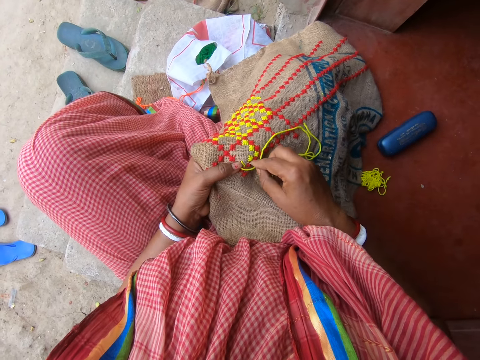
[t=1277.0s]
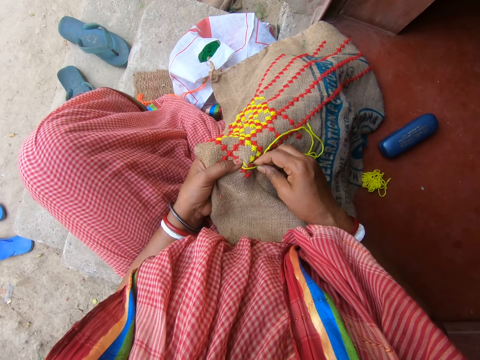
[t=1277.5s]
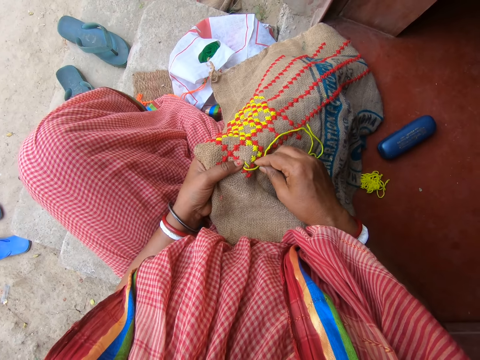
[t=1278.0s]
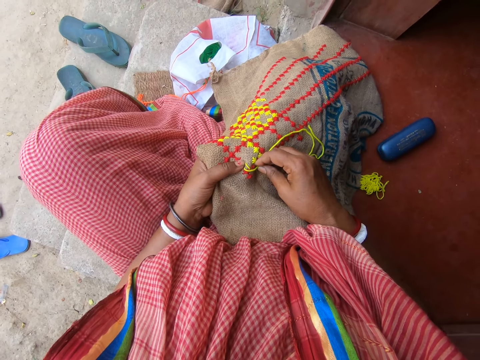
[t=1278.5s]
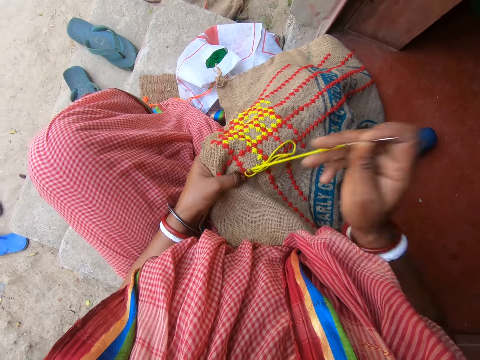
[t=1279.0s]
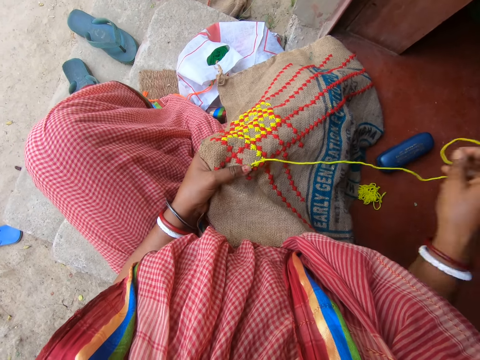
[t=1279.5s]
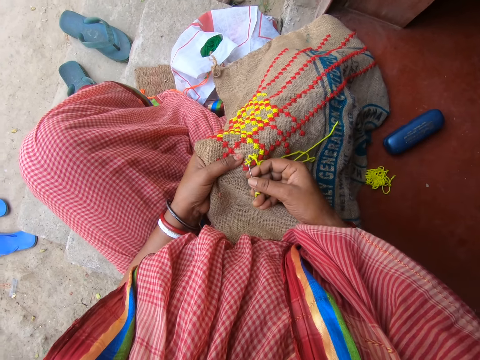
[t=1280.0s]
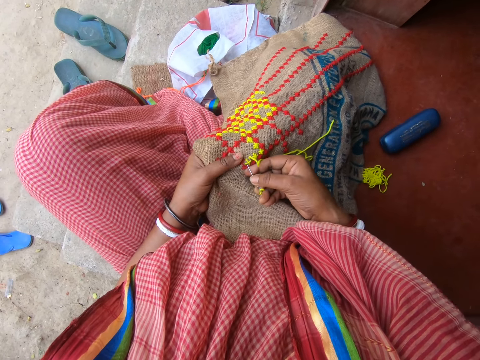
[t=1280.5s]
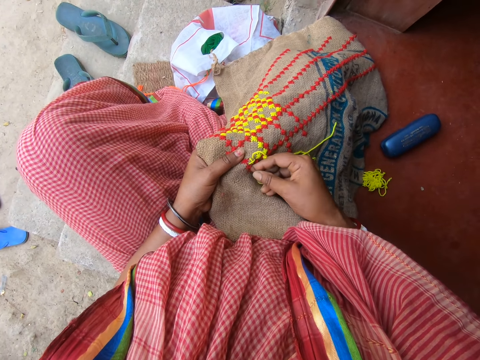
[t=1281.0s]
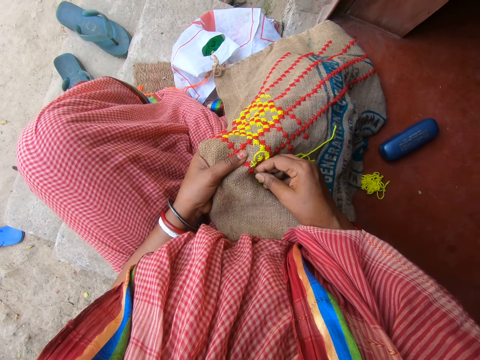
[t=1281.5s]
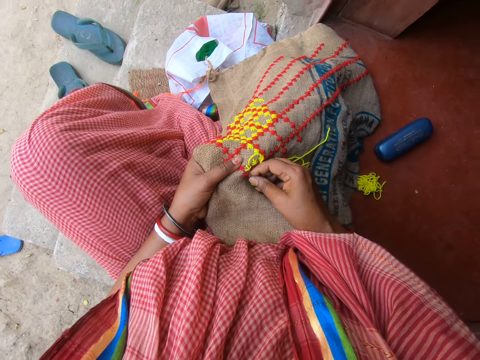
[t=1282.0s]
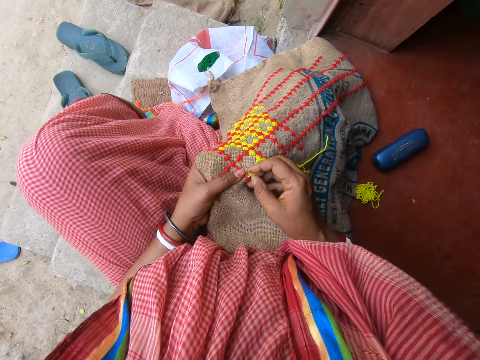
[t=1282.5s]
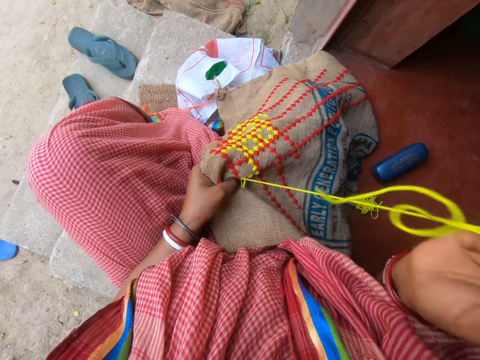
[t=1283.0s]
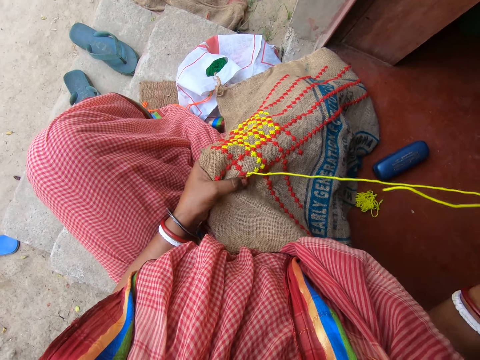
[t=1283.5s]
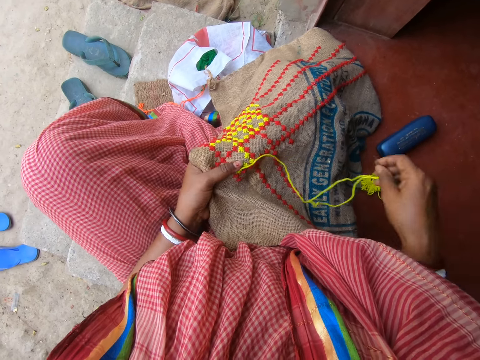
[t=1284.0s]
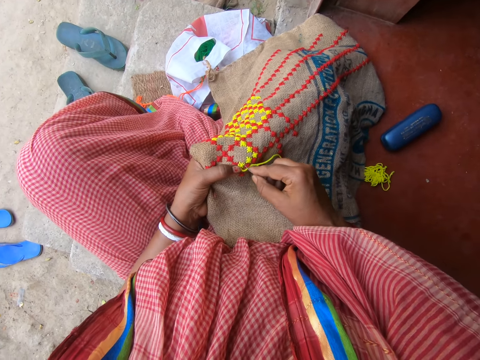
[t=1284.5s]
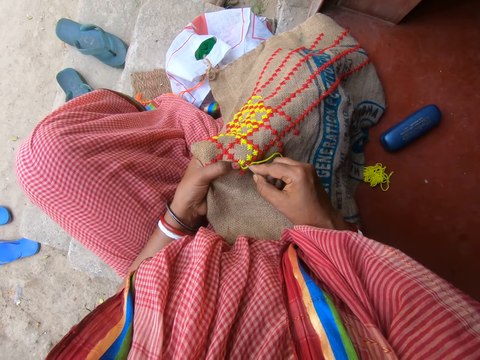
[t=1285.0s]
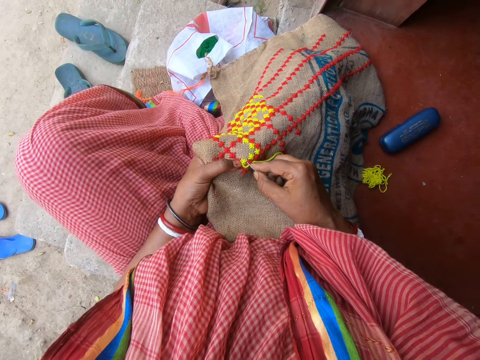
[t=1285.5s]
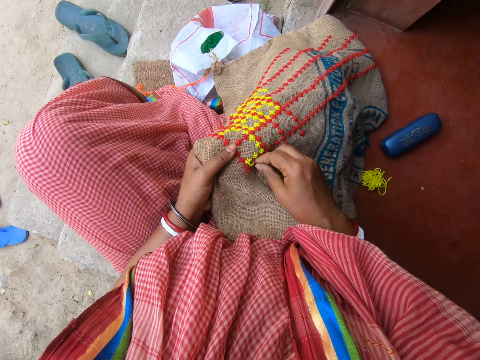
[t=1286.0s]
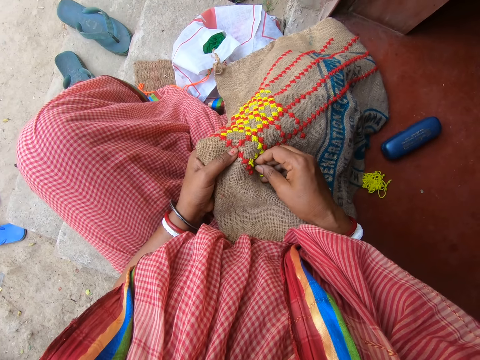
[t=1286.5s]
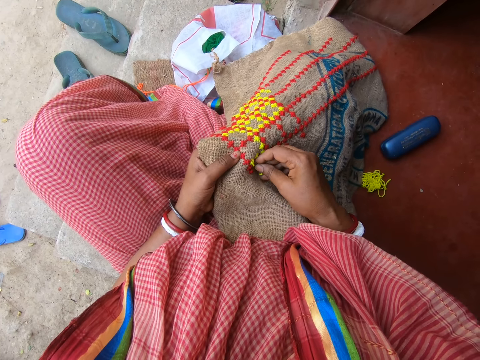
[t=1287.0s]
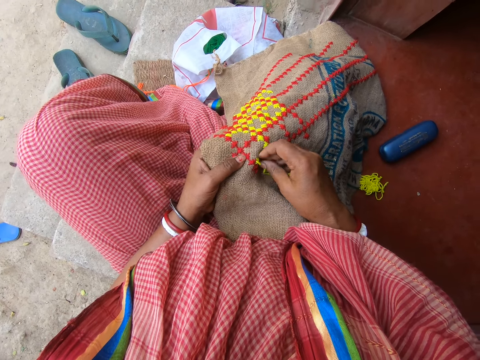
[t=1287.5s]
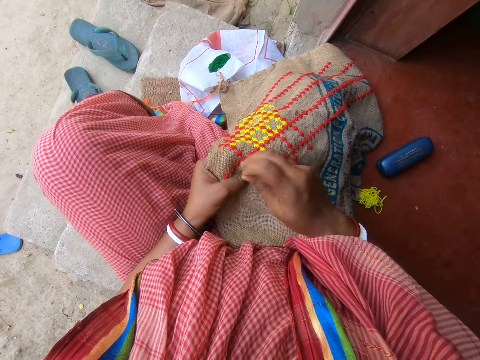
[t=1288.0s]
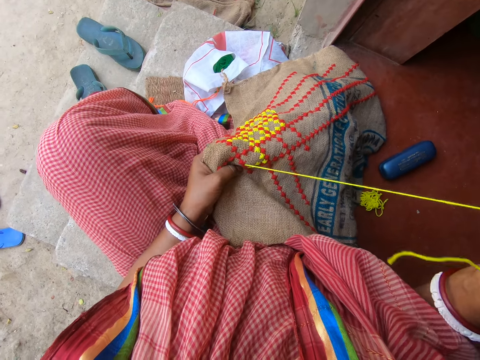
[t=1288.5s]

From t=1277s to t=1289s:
The camera wearer talks with a person in the background. They knit the fabric.

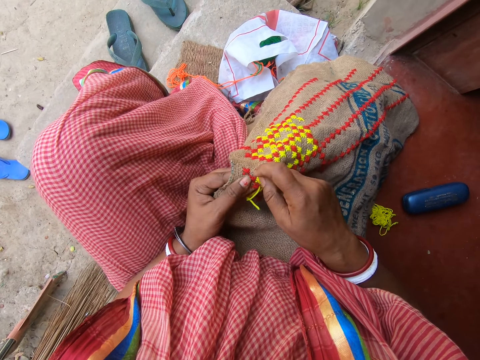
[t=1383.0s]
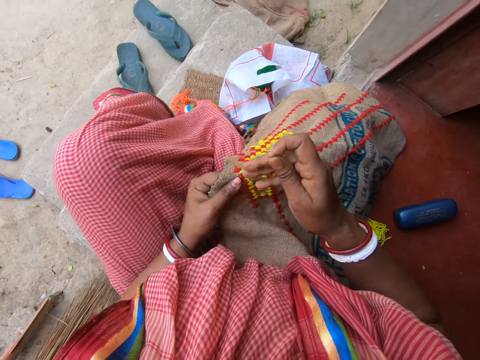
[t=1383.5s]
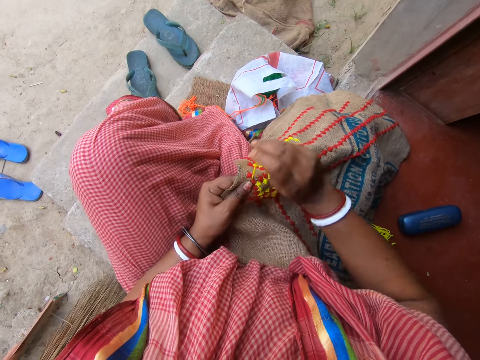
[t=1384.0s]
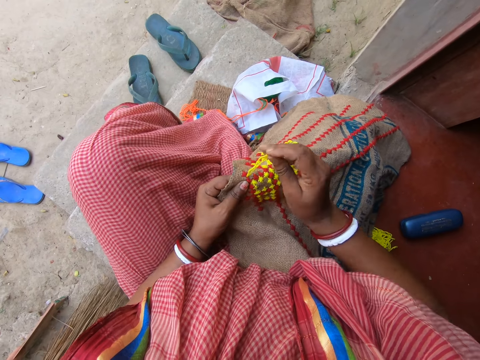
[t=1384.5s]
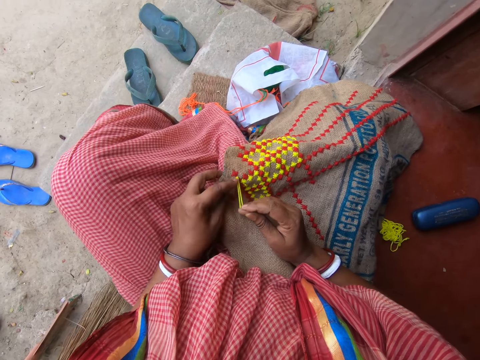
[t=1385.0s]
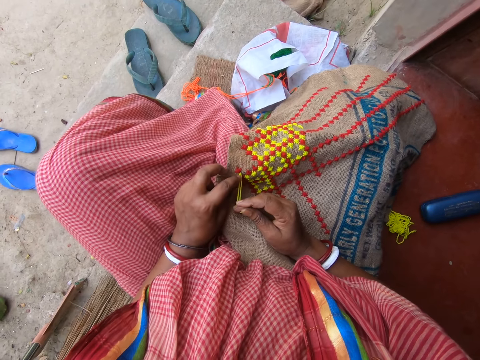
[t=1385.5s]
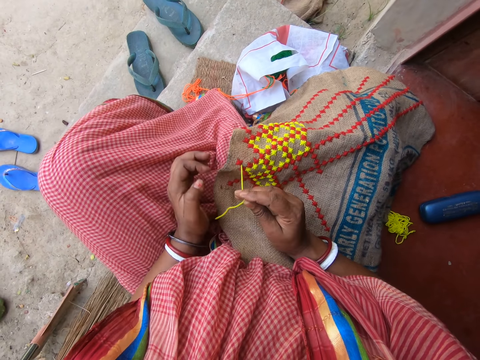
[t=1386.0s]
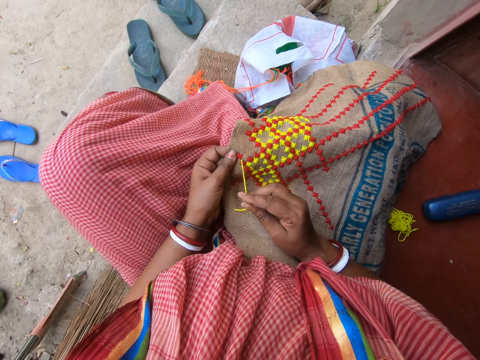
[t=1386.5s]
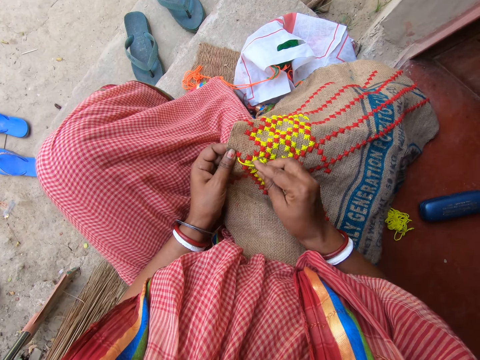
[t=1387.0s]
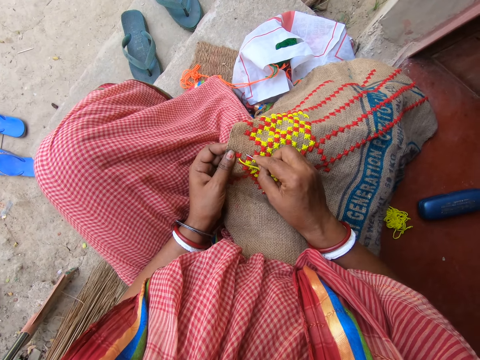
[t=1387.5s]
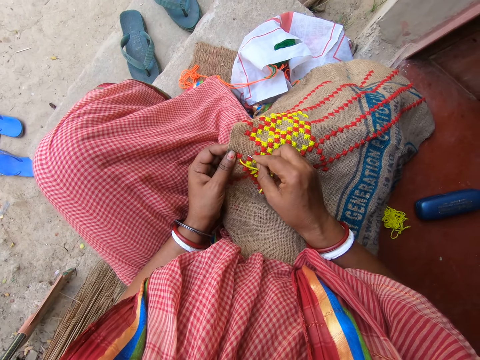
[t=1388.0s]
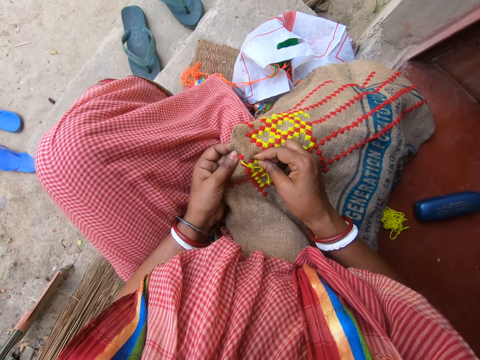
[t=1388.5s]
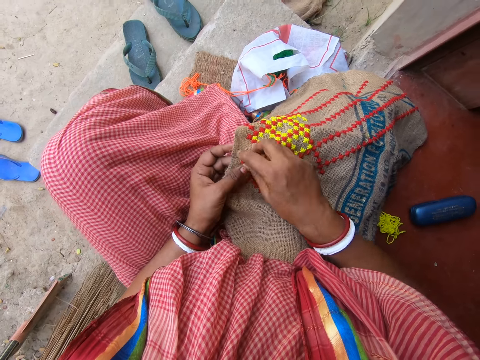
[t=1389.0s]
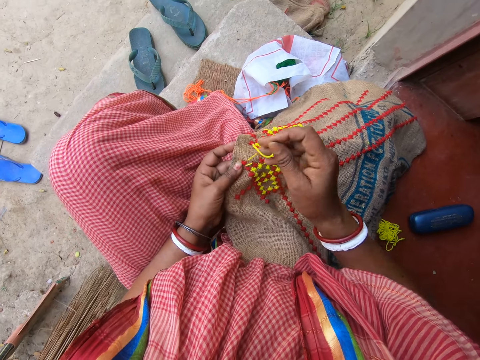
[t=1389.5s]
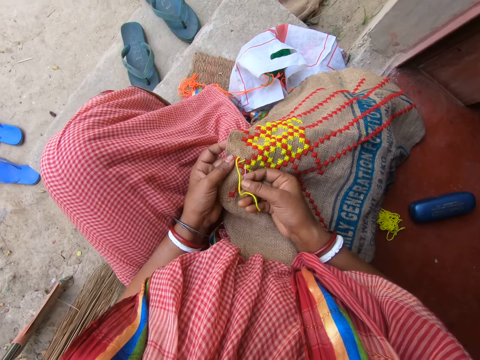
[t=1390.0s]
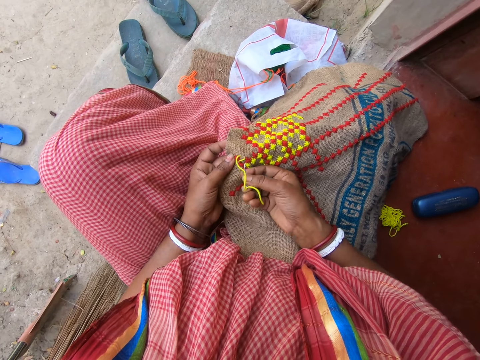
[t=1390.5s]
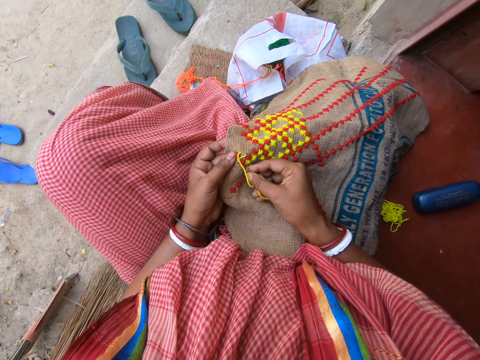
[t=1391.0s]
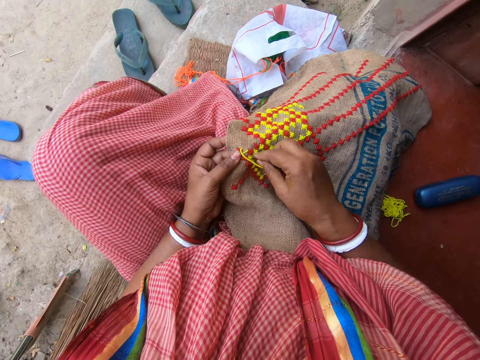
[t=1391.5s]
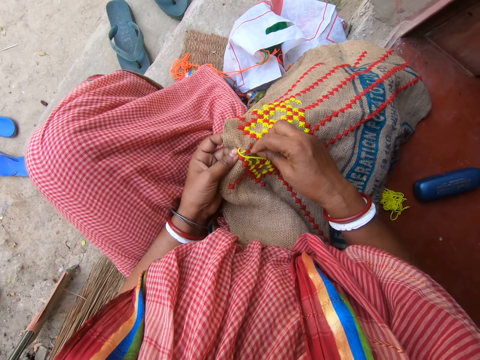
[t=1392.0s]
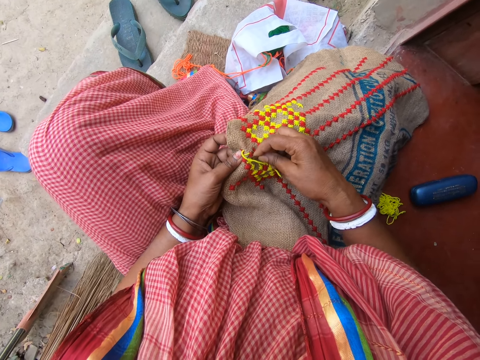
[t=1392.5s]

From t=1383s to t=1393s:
The camera wearer holds a wool in the fabric with her left hand. She pulls the wool from the fabric with her left hand. She holds the fabric on her legs with her left hand. She pulls the threaded needle with her right hand. She sews a pattern on the fabric with the threaded needle in her right hand.

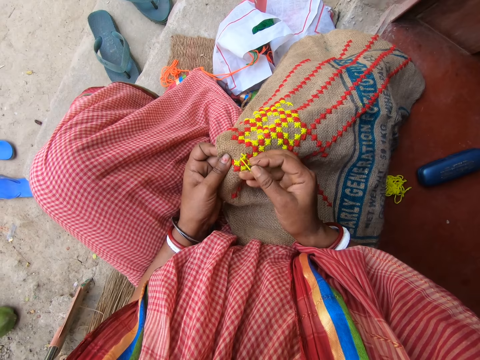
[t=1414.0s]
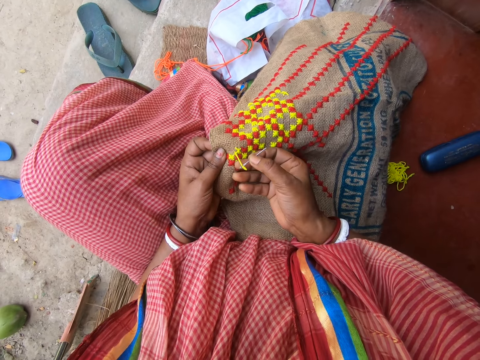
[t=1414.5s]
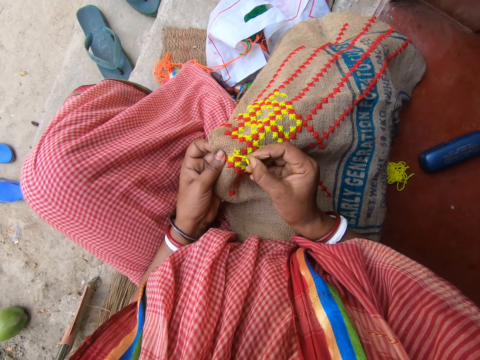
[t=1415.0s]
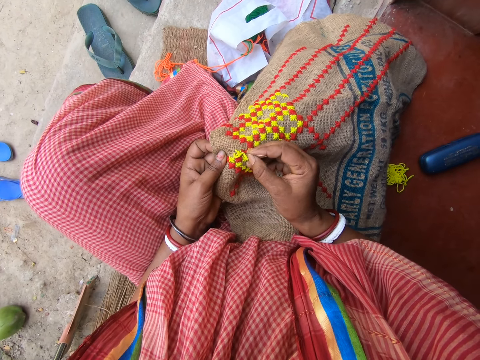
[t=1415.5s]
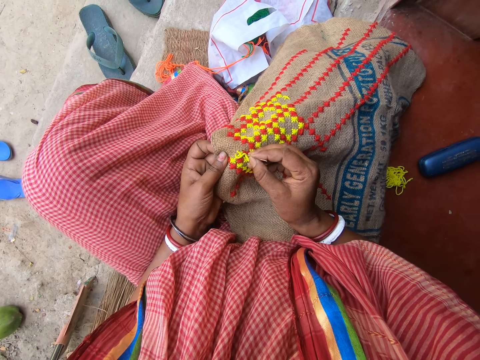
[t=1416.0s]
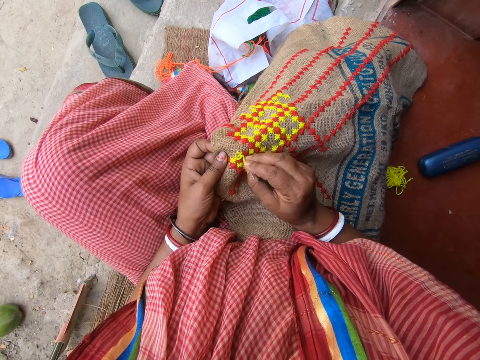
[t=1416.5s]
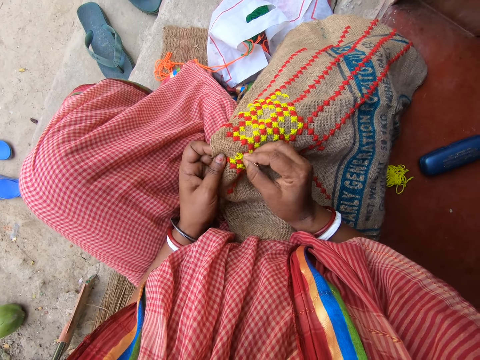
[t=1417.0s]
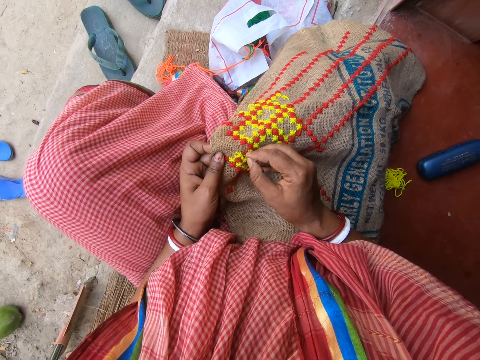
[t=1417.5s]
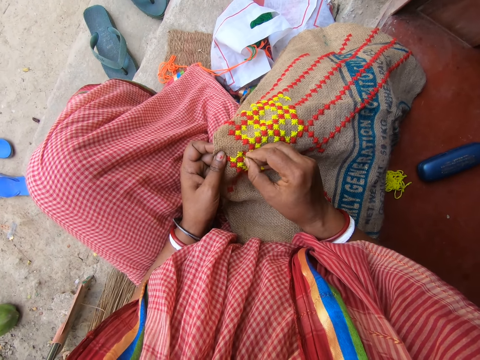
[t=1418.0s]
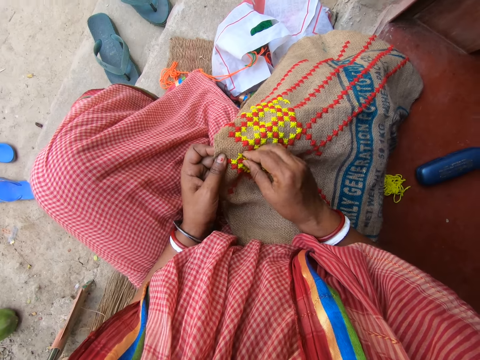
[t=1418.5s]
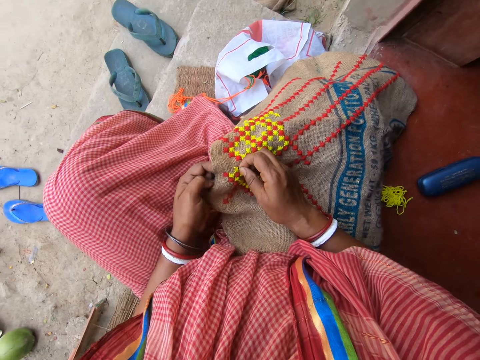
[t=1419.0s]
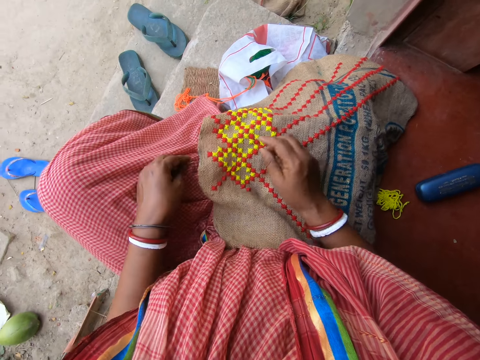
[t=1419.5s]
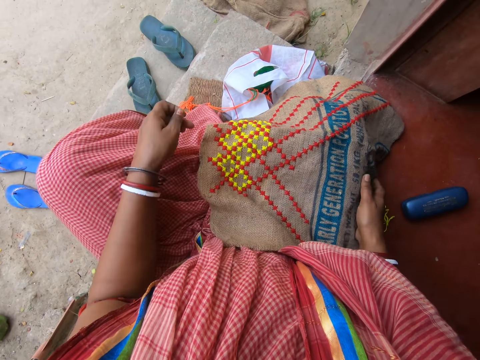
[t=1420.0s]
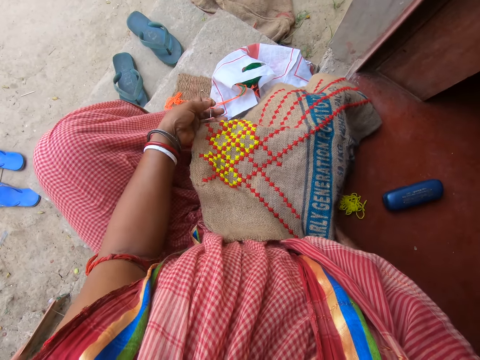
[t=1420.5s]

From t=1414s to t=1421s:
The camera wearer puts the threaded needle into the fabric with her right hand. She holds the threaded needle under the fabric with her left hand. She removes the needle from the wool with her left hand. She holds the fabric on her legs with both hands. She adjusts the fabric.
